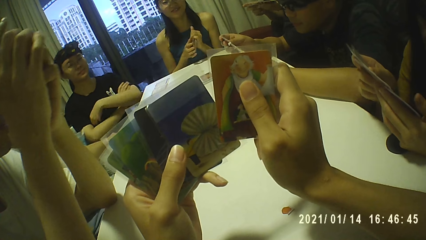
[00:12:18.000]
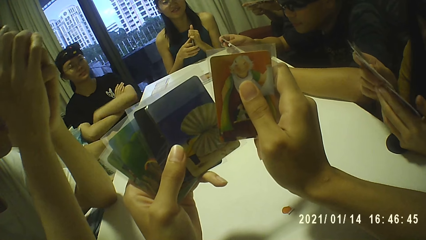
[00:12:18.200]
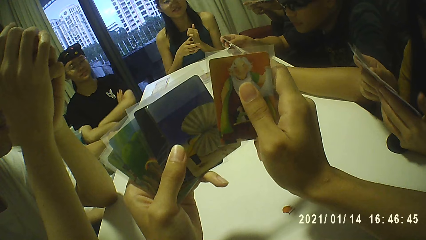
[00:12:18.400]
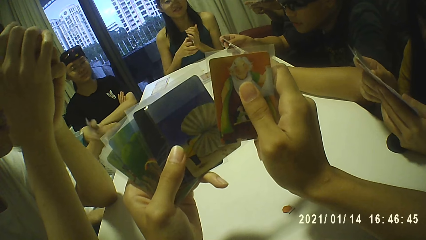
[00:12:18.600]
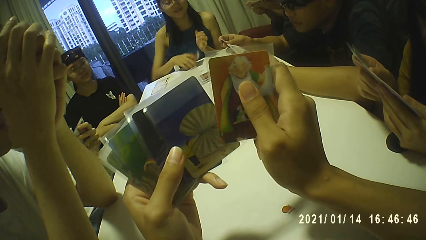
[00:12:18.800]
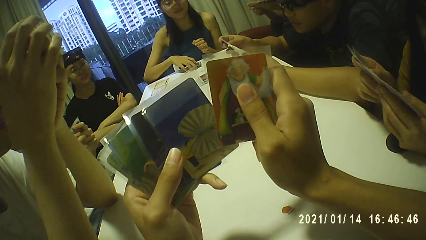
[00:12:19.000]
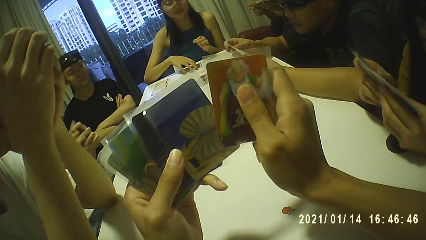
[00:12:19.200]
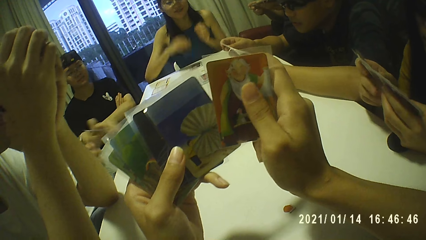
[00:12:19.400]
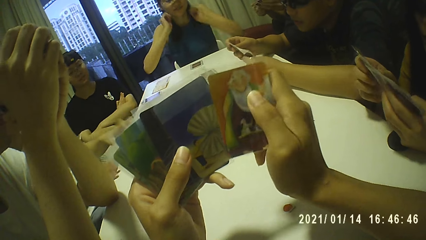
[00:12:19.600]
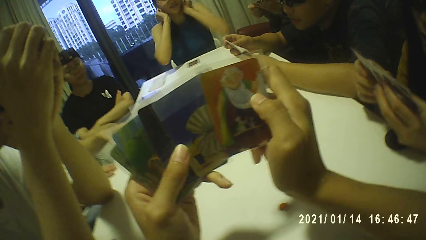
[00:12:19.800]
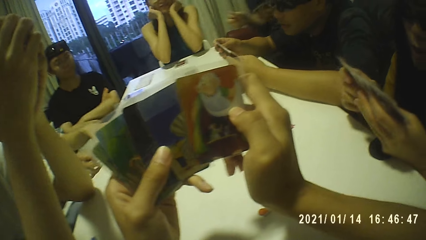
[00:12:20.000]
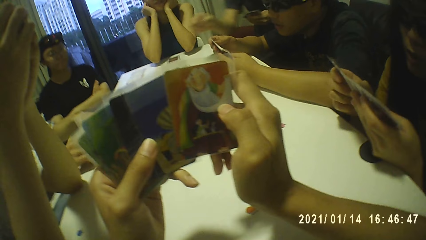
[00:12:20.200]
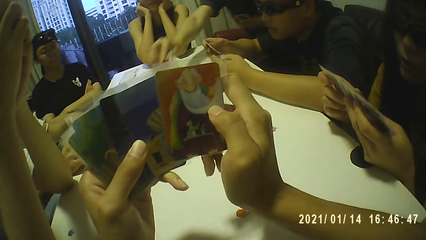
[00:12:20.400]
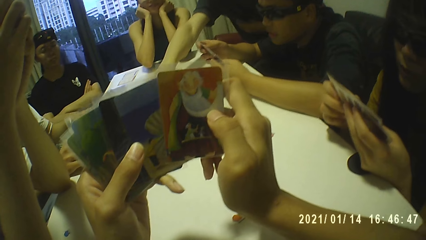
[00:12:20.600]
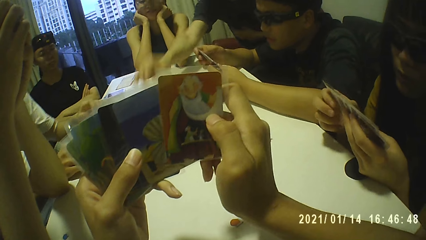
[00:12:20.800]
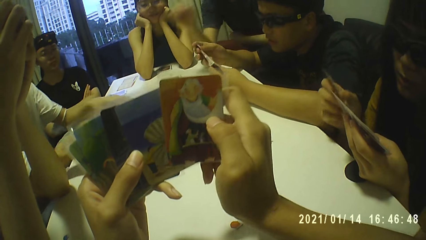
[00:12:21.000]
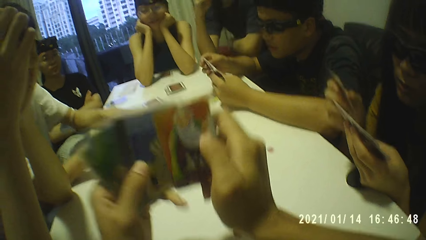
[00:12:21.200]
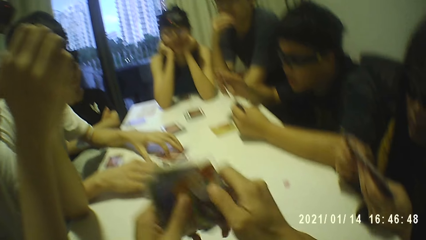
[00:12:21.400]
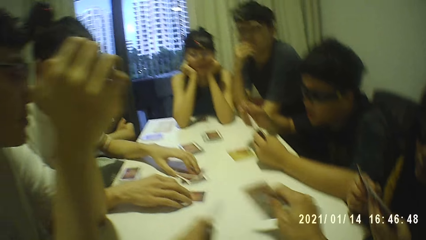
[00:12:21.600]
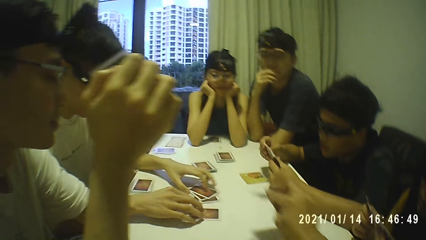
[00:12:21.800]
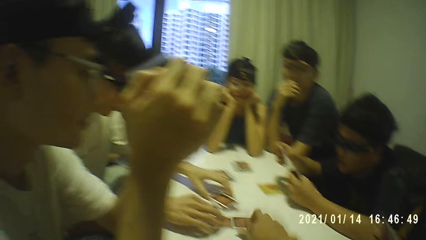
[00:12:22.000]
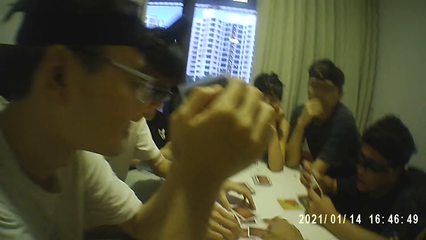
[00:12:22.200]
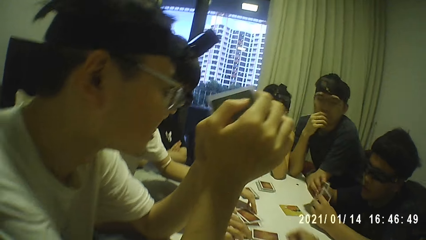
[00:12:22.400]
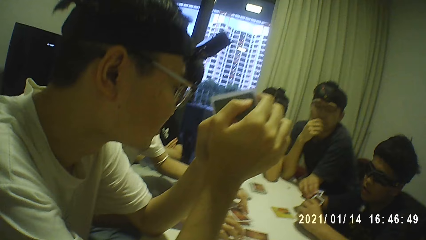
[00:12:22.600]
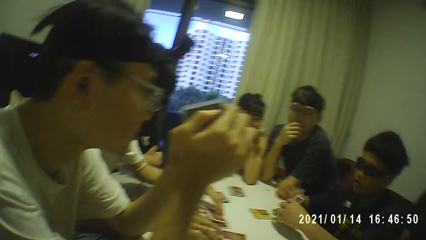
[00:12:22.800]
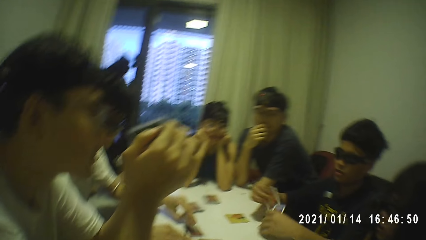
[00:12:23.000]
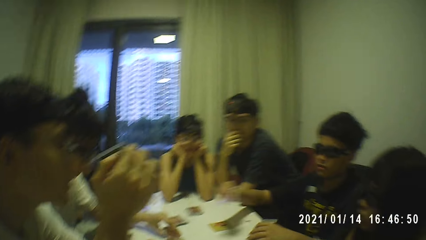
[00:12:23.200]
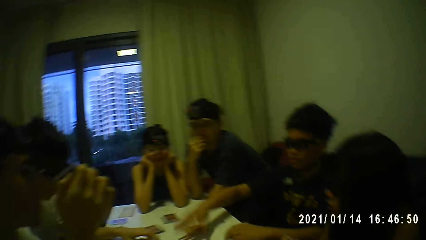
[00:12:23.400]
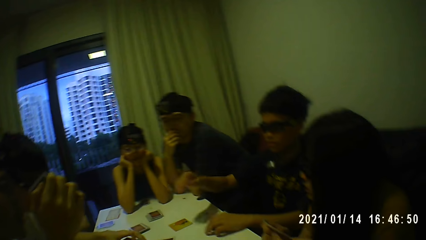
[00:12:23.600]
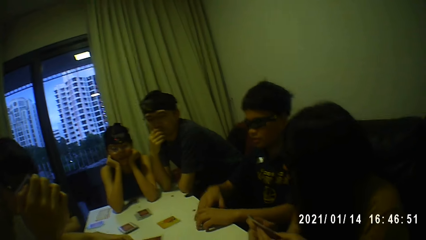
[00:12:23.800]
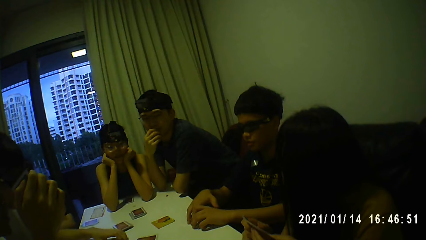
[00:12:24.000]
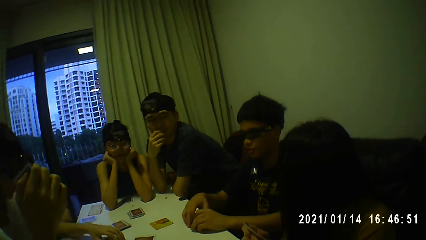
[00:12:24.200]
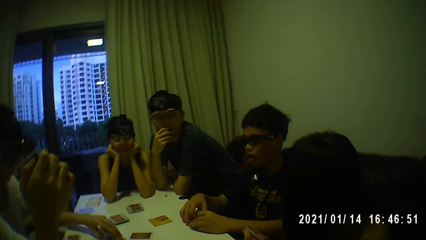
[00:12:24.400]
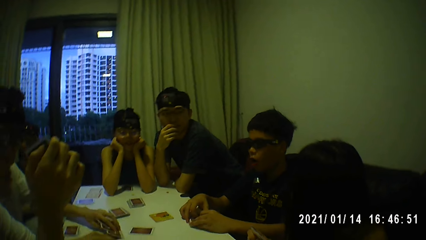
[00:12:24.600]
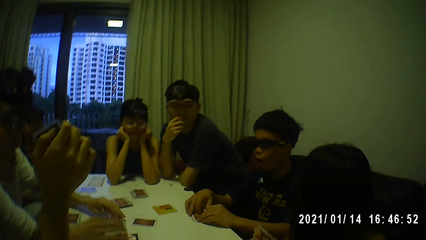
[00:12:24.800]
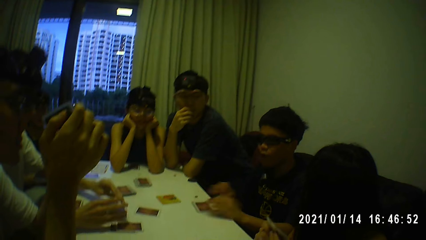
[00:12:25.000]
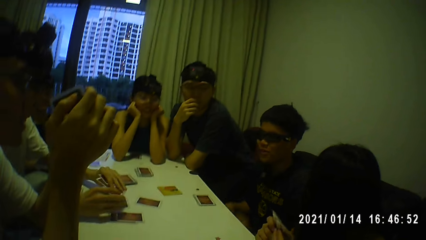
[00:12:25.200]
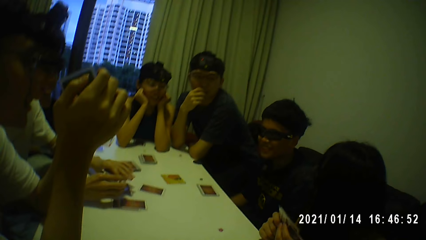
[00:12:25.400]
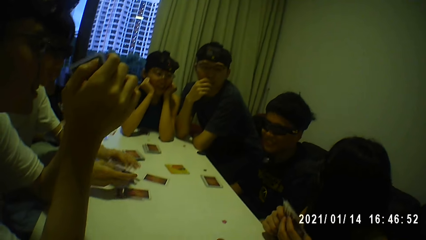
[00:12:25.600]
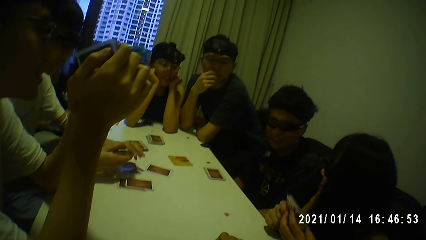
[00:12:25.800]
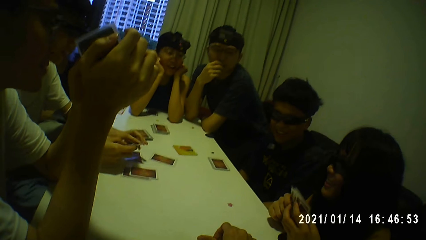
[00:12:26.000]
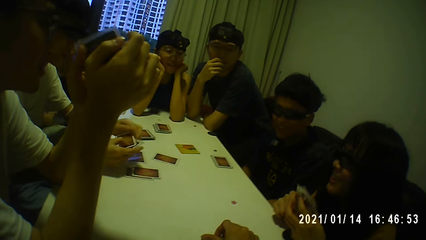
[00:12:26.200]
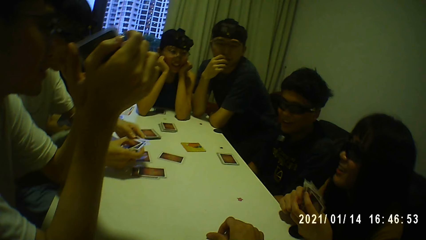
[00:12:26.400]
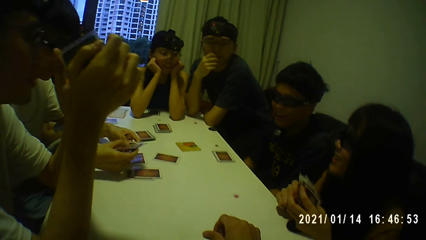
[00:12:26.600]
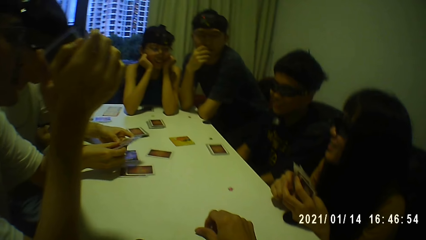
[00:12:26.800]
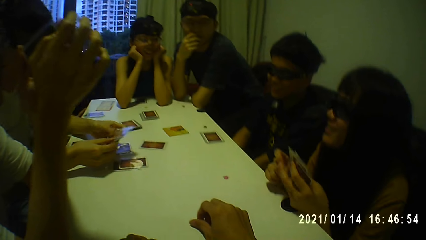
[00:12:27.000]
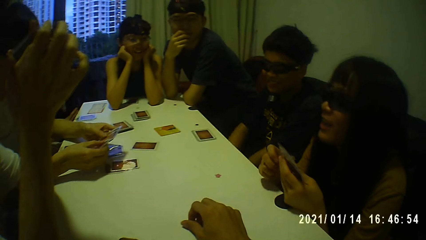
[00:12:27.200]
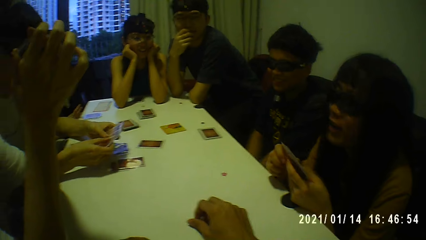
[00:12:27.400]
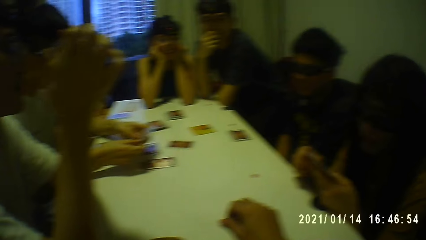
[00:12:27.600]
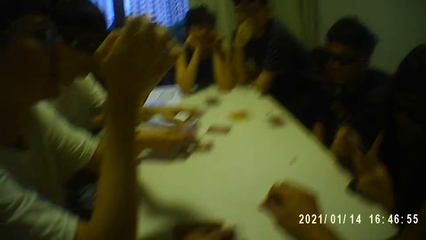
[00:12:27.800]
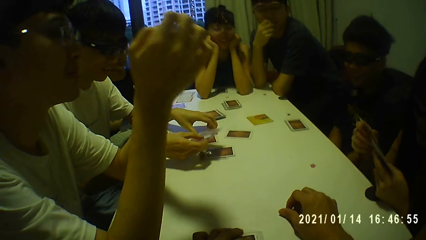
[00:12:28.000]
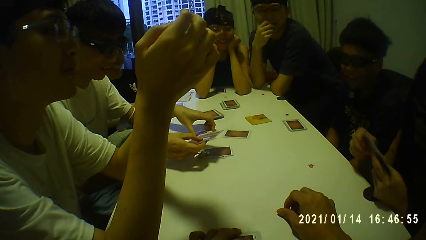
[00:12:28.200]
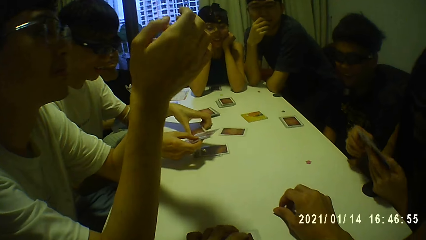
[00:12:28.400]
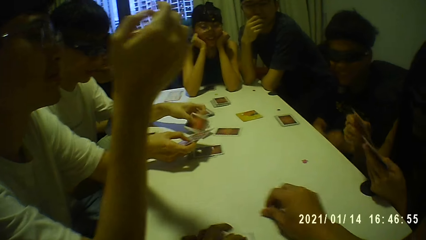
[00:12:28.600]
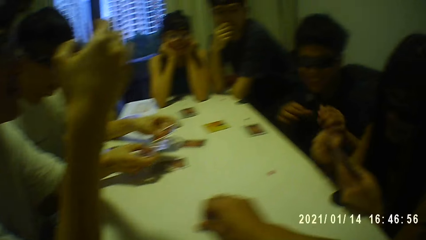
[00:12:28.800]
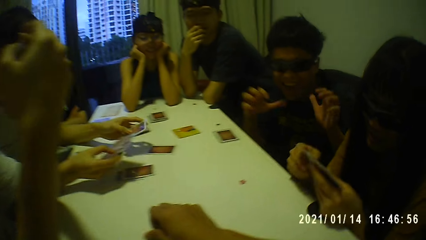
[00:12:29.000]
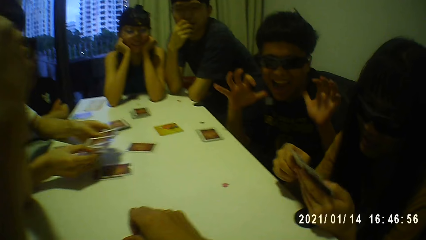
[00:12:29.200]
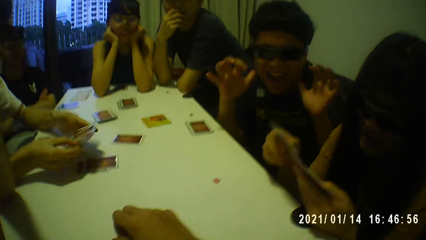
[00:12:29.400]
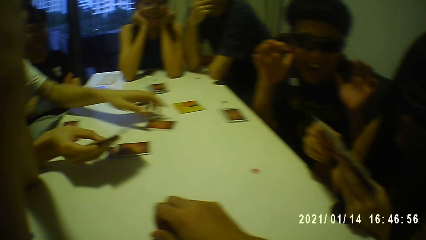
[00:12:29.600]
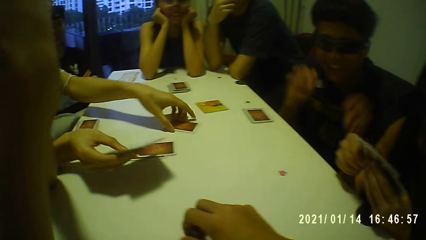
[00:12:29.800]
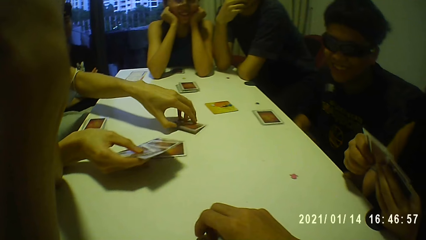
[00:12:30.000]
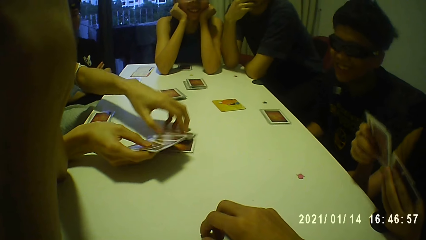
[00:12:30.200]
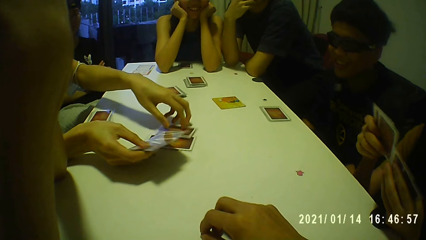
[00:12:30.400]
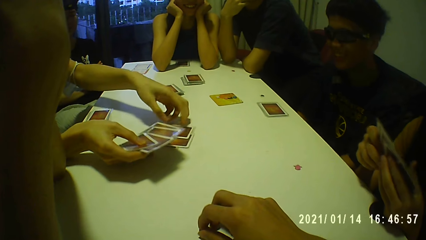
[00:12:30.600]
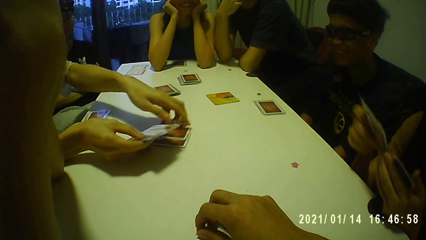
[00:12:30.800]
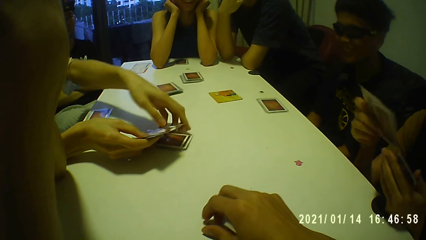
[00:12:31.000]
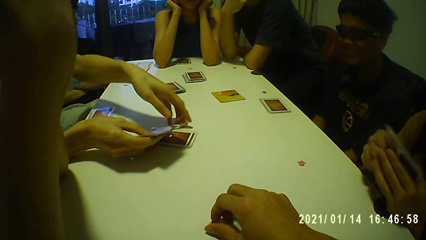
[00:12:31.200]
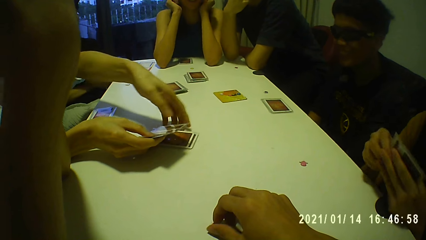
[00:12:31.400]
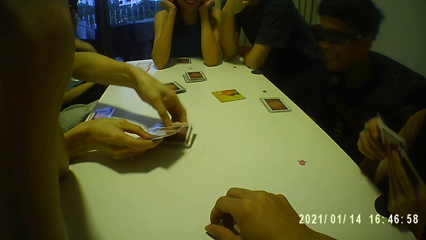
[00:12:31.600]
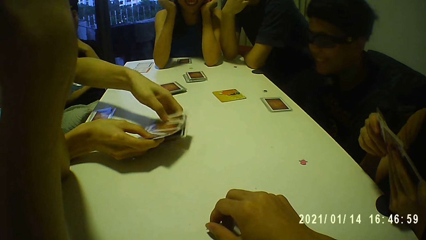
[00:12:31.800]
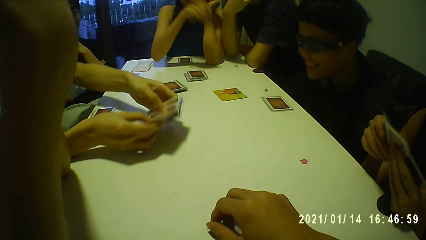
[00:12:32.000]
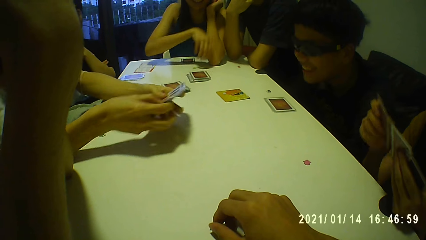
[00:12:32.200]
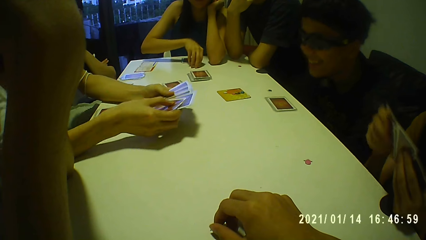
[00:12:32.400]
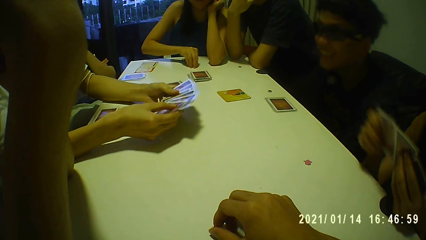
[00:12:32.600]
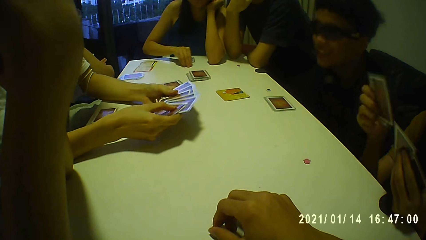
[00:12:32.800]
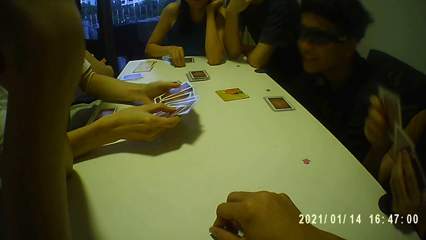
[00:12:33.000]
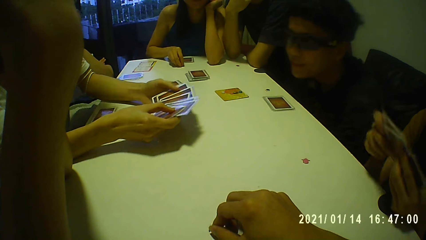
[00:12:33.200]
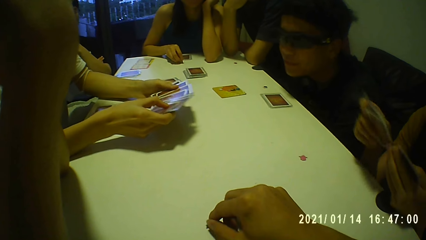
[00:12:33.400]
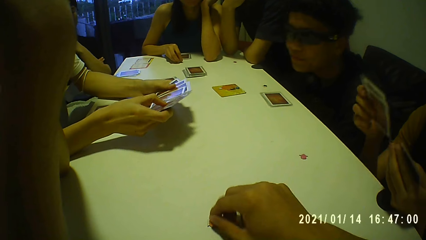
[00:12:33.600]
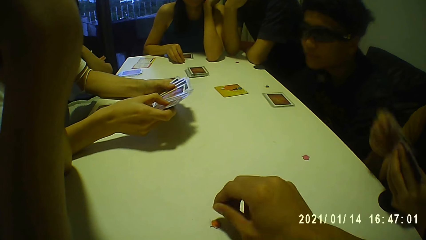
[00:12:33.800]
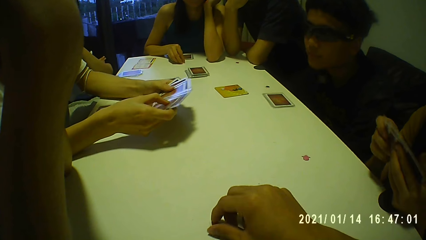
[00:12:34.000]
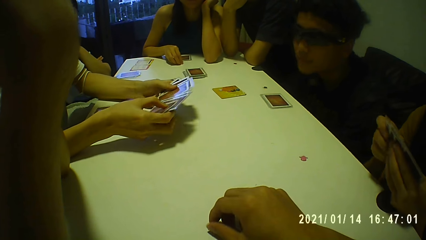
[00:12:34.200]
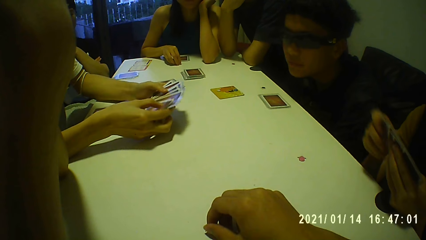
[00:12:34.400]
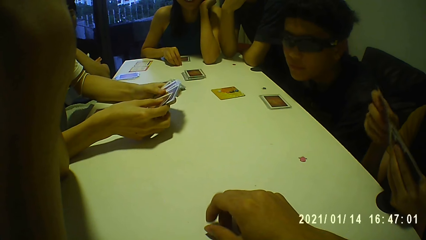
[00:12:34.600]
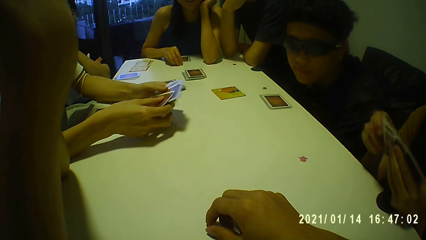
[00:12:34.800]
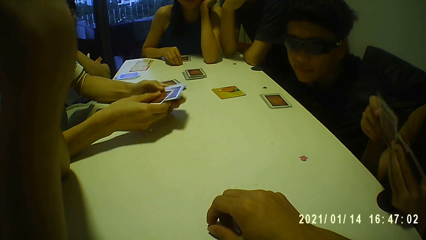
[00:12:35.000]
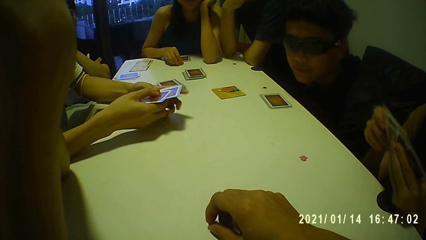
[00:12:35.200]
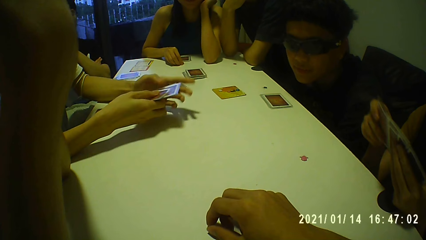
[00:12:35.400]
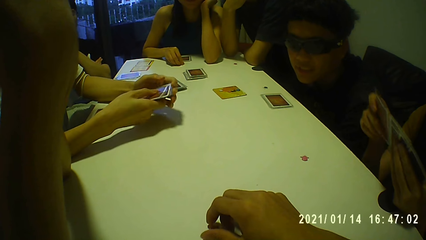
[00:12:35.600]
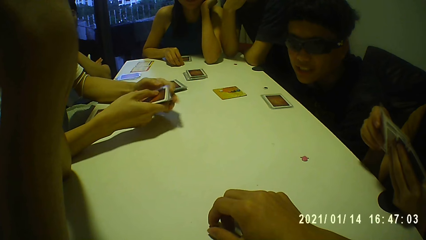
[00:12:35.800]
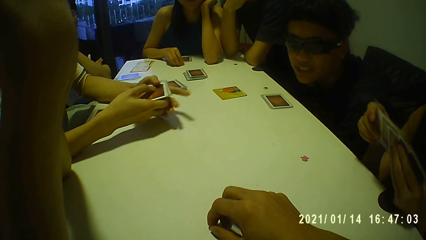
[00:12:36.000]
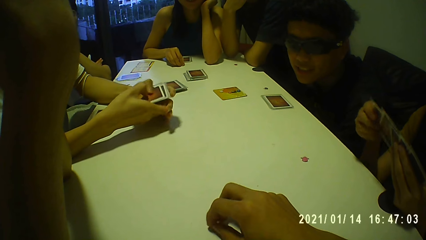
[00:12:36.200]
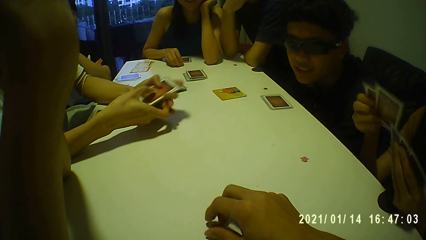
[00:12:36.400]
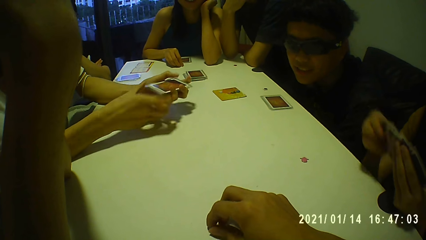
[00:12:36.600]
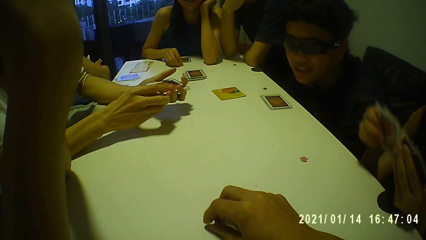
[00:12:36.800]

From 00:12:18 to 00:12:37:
A woman crosses both arms. A man holds the cards with his left hand. Another woman holds the cards with her right hand and places the cards on the table with her right hand. The first man places the cards on the table with his left hand. The second woman rests her jaw on both hands. Another man picks a card from the cards with his right hand and places the card on the table with his right hand. The camera wearer holds the cards with his left hand. The second man touches his face with his right hand. The camera wearer picks the card from the cards in his left hand with his right hand. The first man moves some cards on the table with both hands. The camera wearer places the card on the table with his right hand. A third man picks the card from the cards with his right hand, places the card on the table with his right hand, and places the cards on the table with his left hand. The first man picks the cards from the table with both hands. A third woman sorts the cards with both hands. The camera wearer twiddles with the token on the table with his right hand. The second woman moves the token on the table with her right hand. The first man sorts the cards with both hands.
